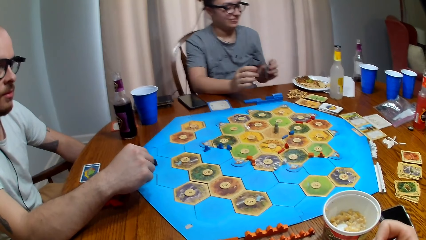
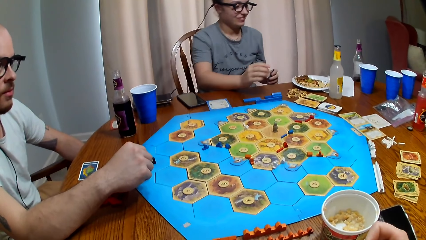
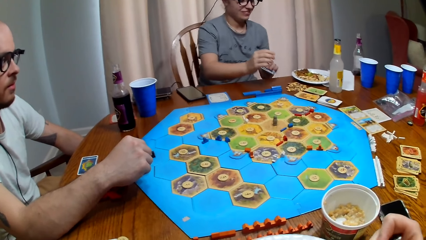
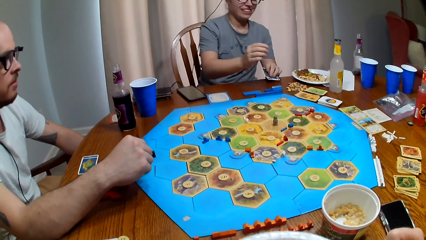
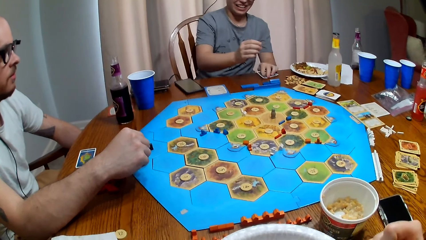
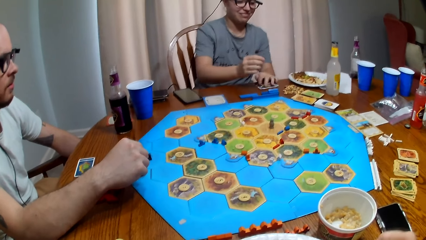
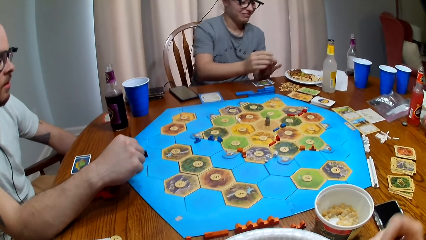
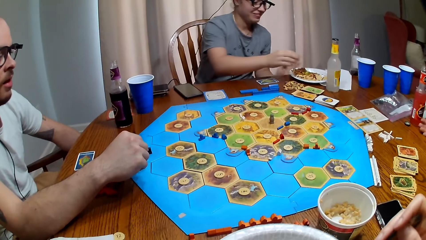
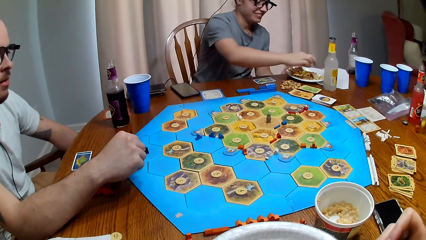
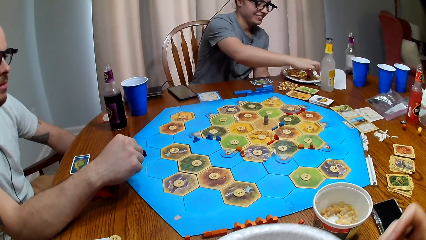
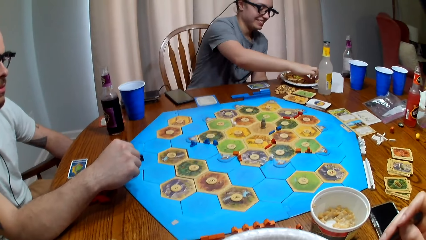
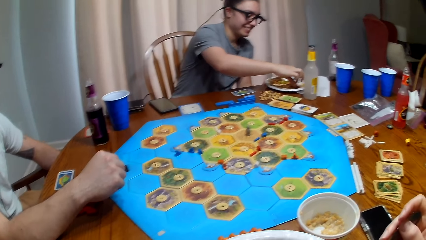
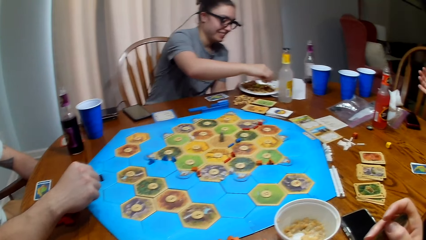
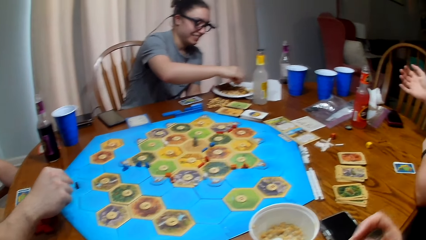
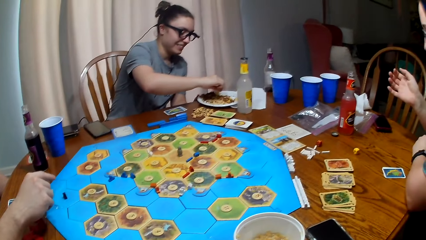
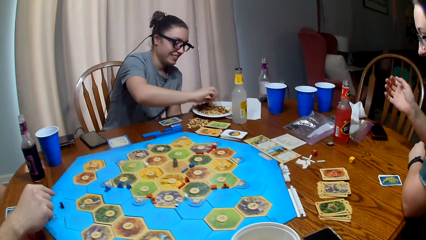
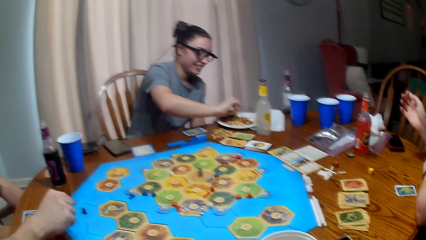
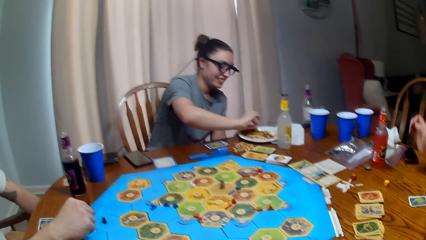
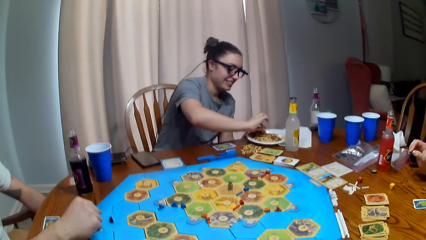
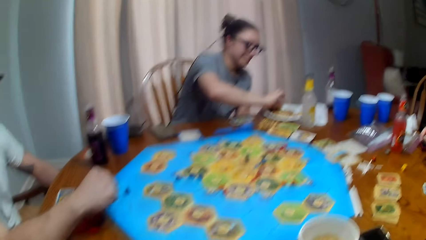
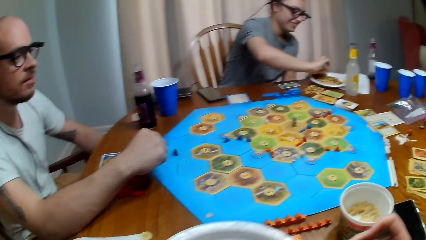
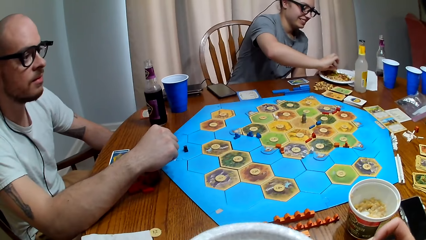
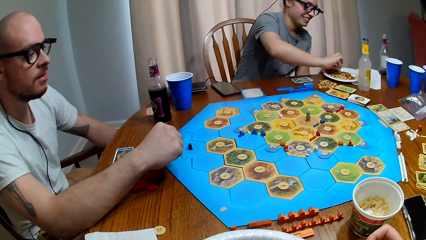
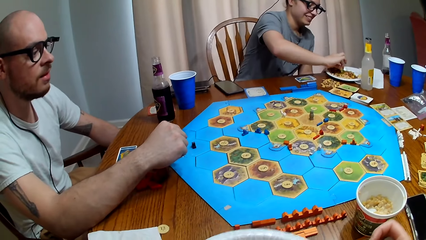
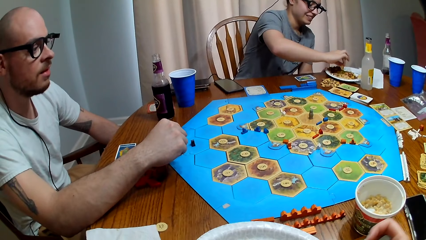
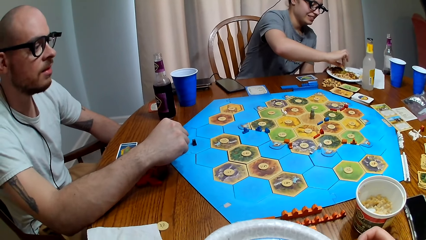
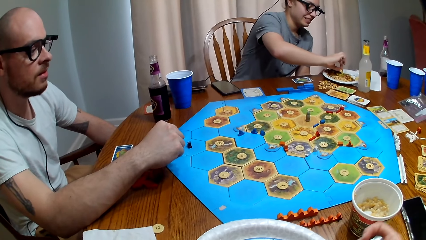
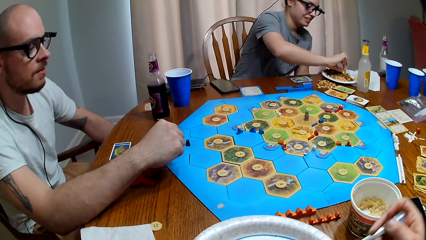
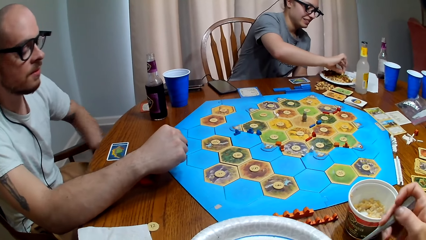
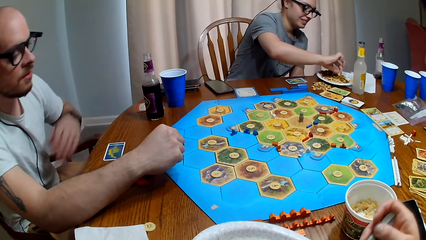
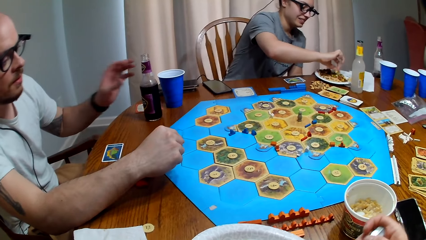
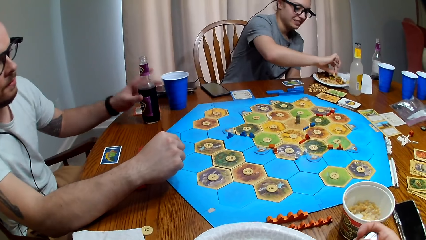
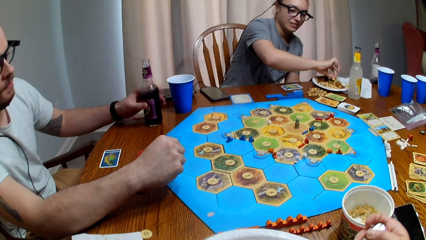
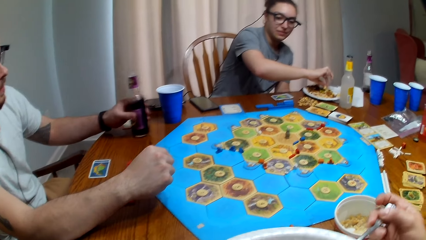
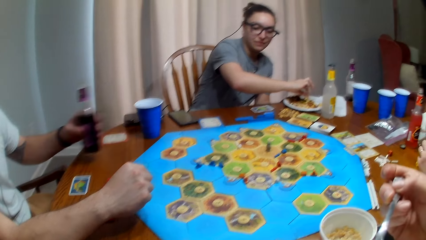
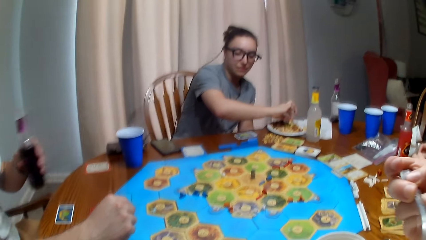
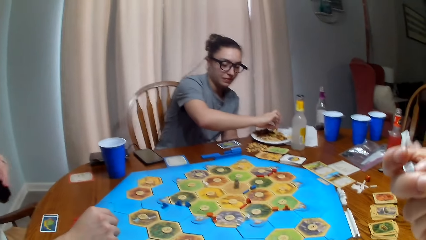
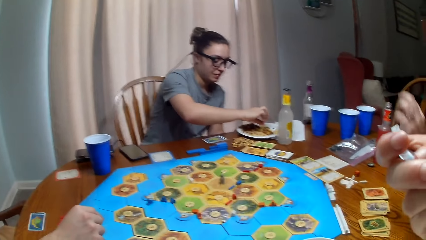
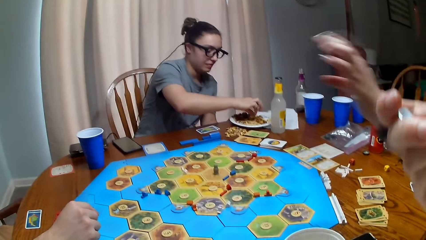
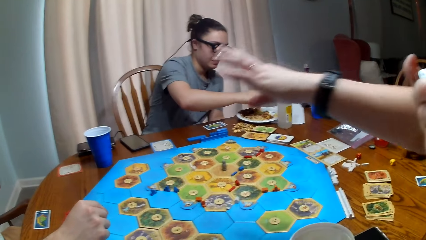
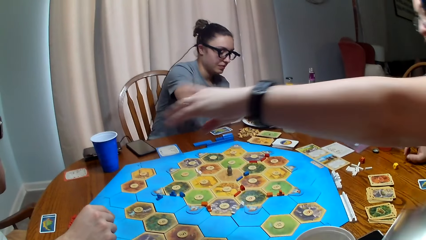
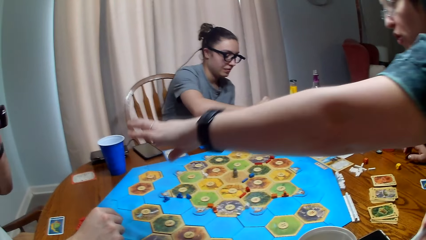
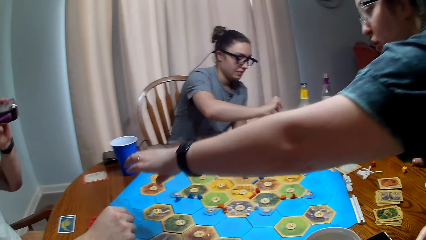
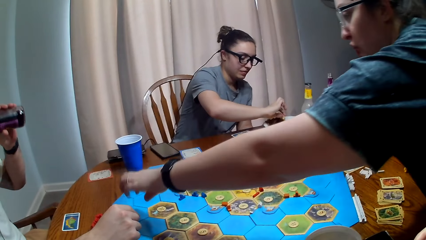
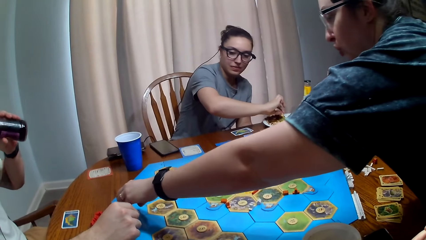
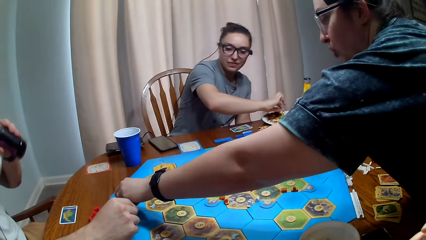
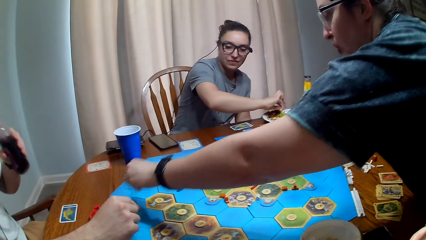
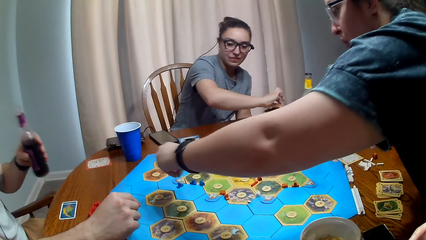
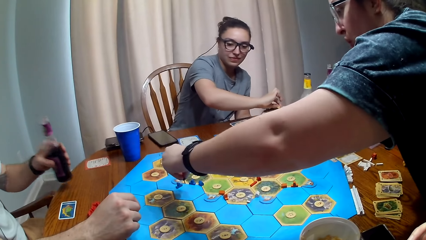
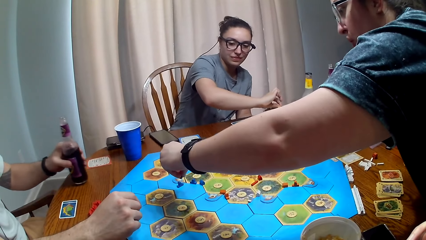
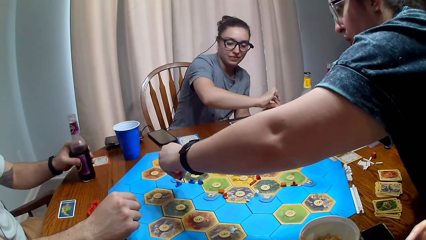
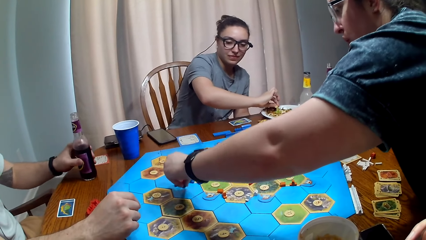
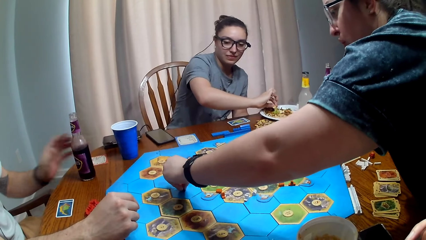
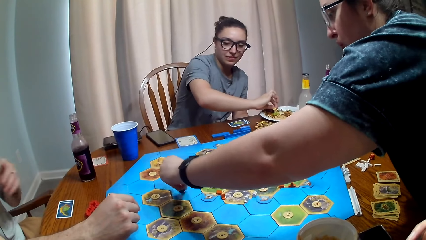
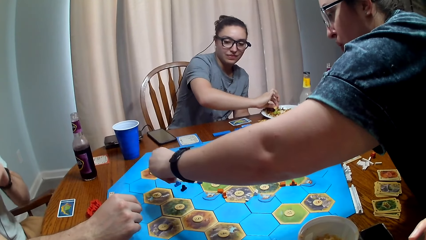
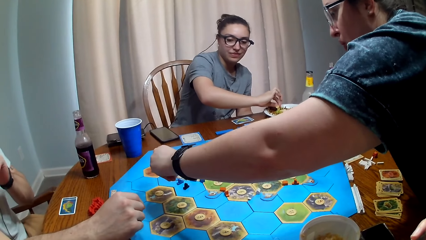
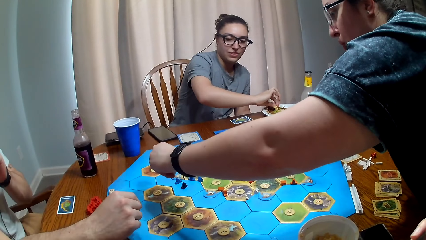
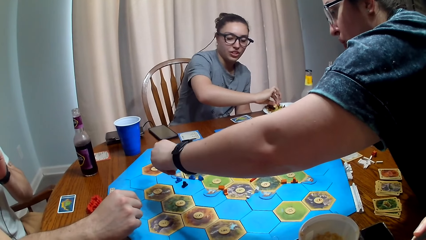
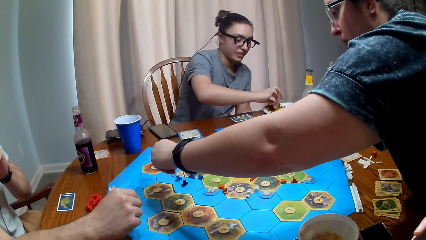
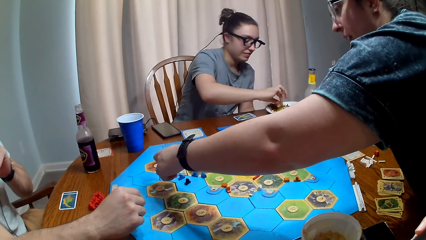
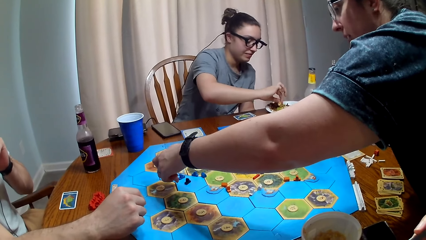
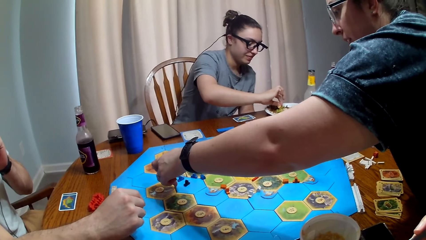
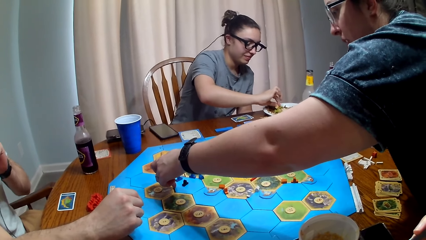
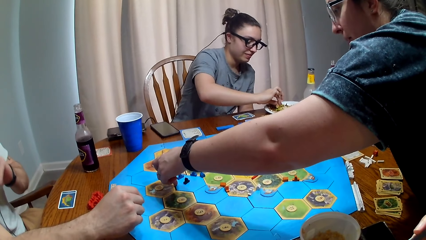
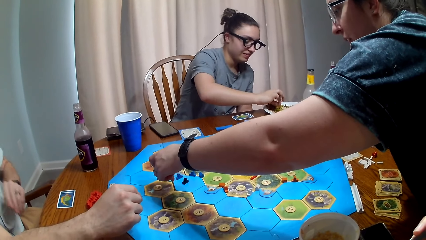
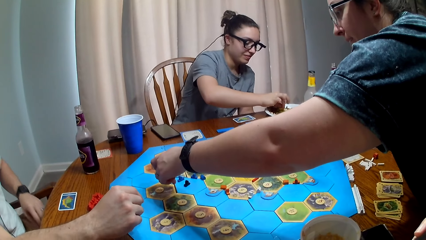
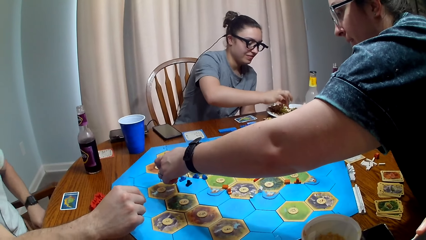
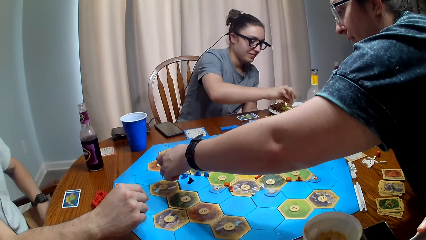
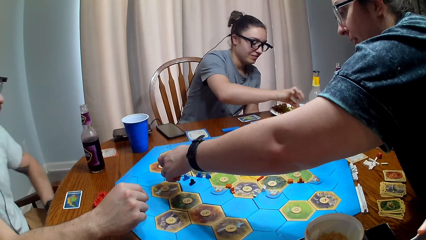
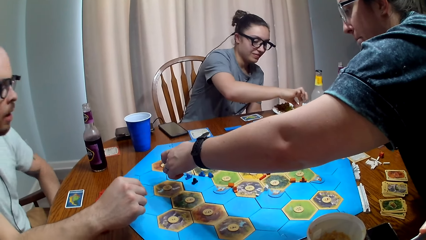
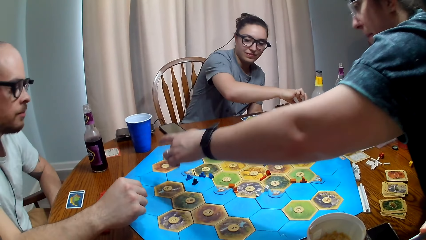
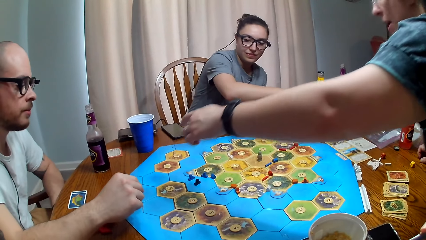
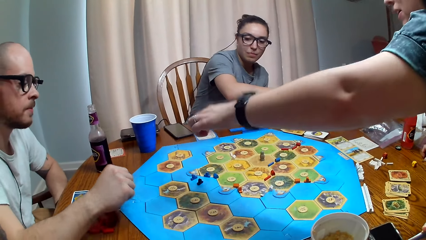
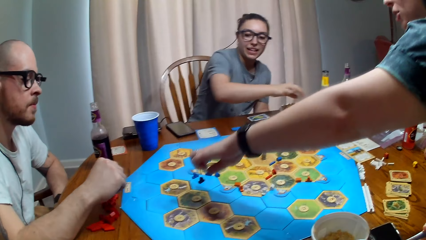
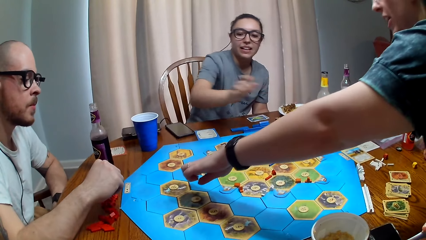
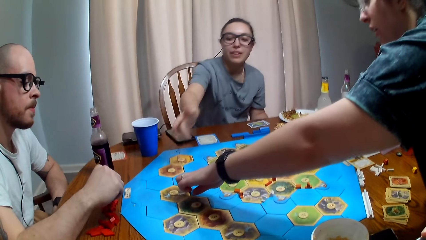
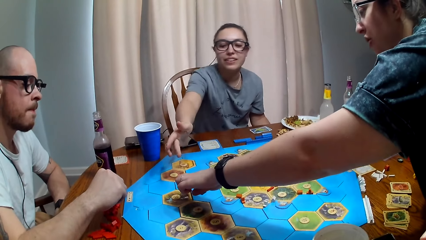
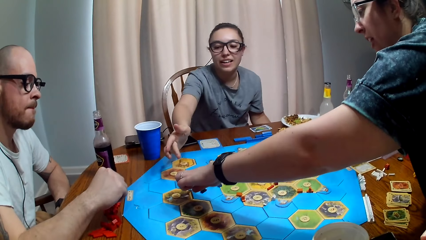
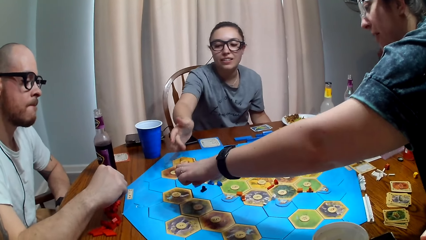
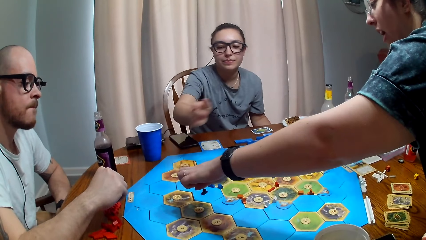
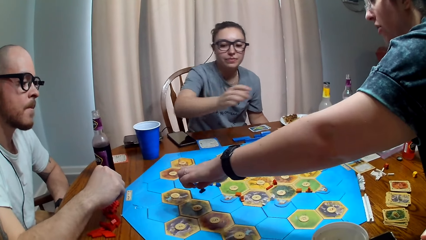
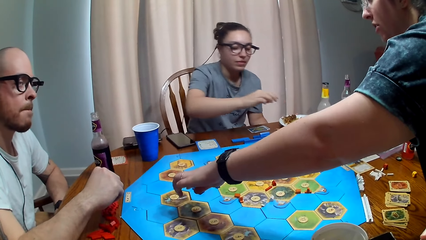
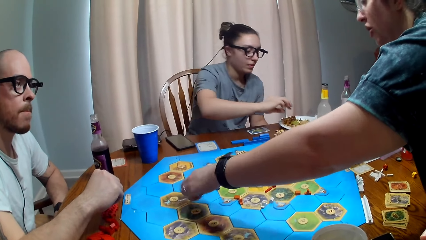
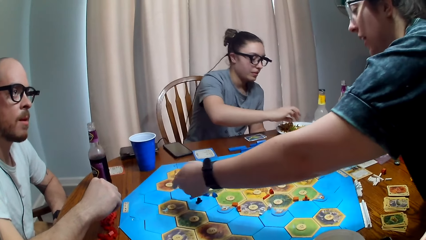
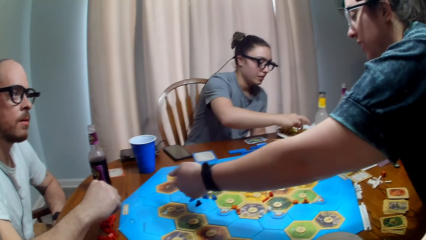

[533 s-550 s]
A person takes a sip of his soda. The camera wearer takes a bite of his food. Another person stands up from her chair and puts a pawn piece on the board game. The other person talks.
